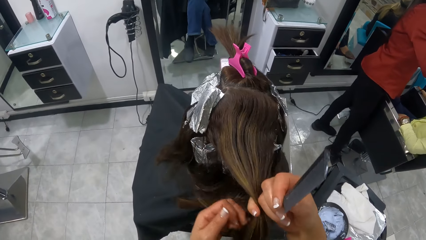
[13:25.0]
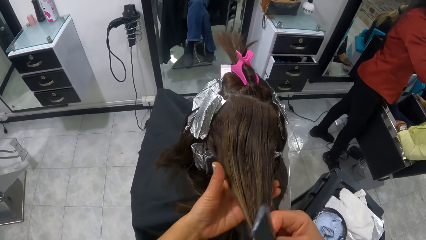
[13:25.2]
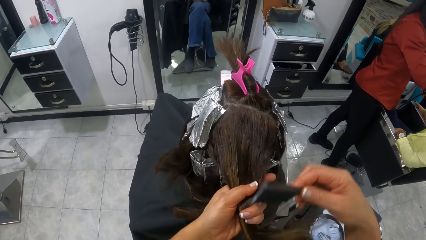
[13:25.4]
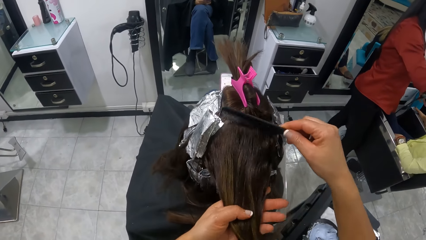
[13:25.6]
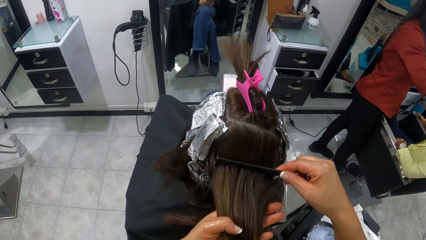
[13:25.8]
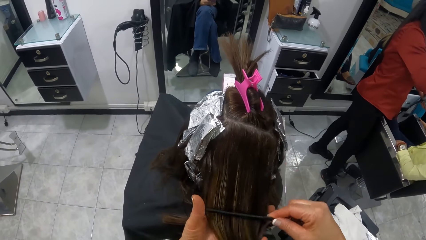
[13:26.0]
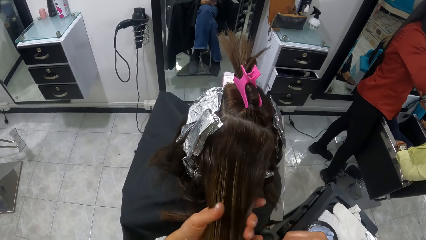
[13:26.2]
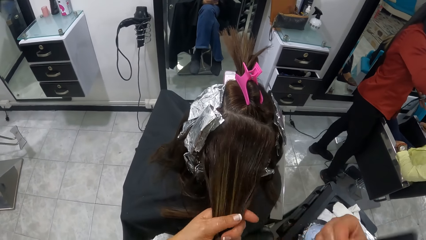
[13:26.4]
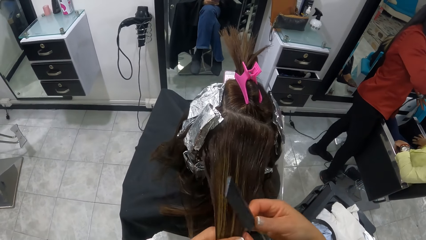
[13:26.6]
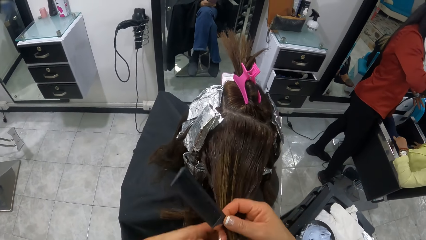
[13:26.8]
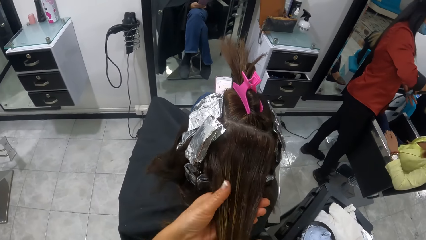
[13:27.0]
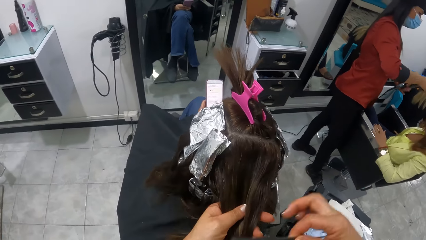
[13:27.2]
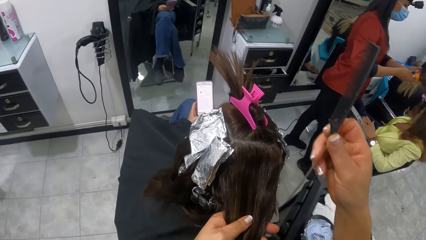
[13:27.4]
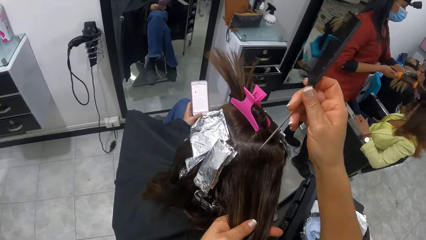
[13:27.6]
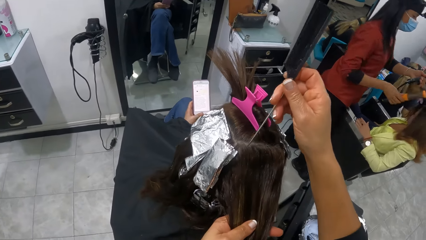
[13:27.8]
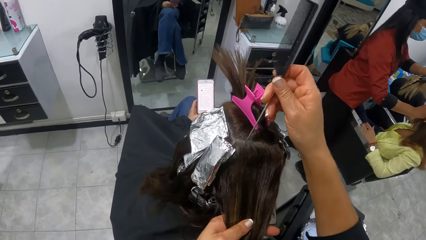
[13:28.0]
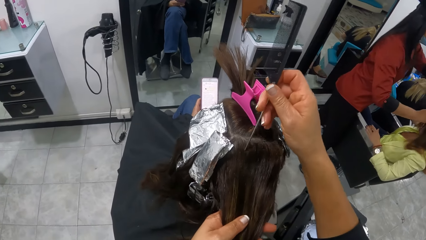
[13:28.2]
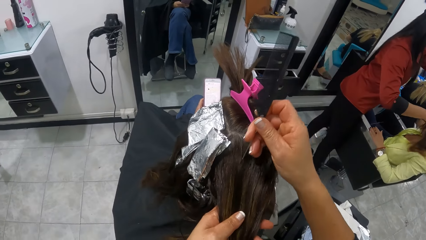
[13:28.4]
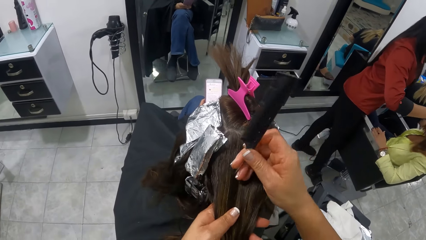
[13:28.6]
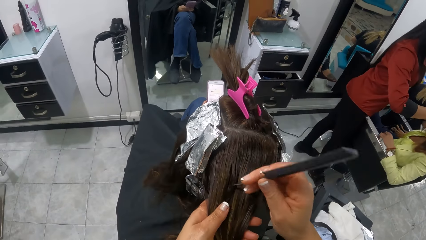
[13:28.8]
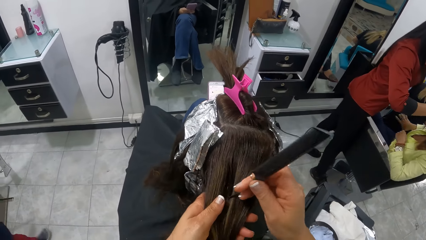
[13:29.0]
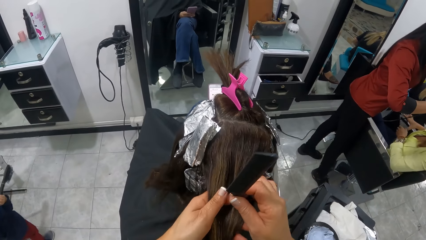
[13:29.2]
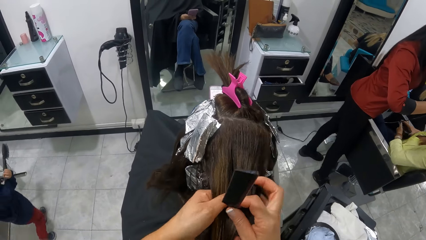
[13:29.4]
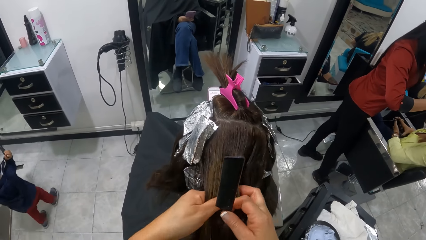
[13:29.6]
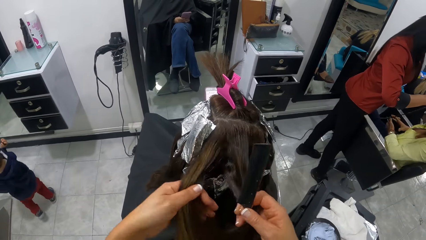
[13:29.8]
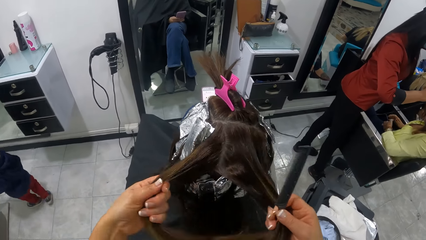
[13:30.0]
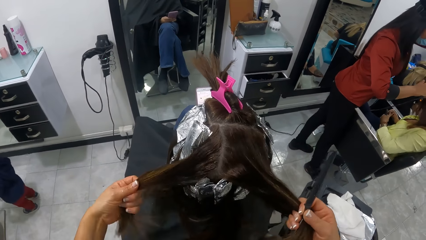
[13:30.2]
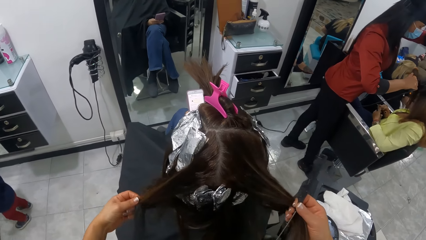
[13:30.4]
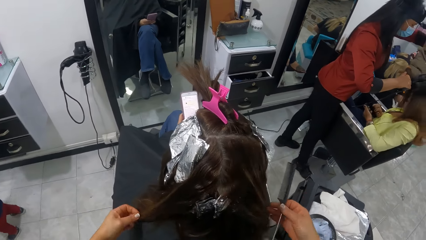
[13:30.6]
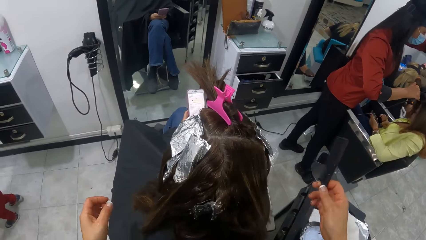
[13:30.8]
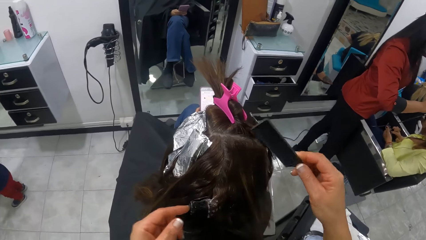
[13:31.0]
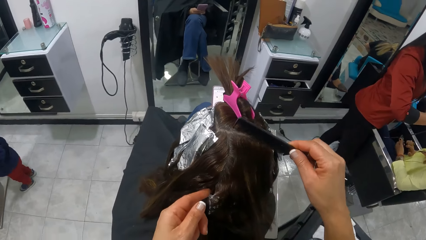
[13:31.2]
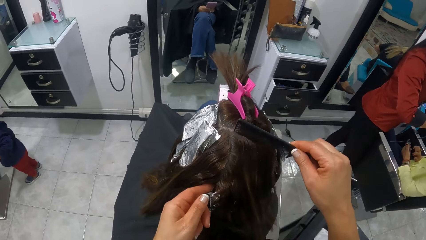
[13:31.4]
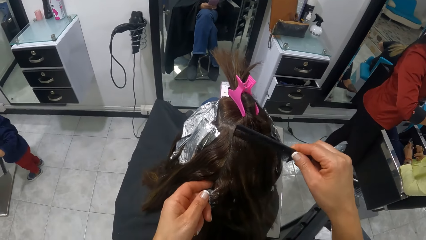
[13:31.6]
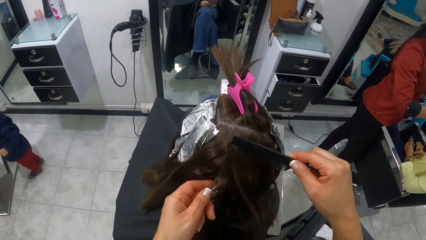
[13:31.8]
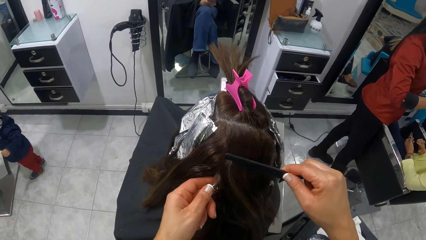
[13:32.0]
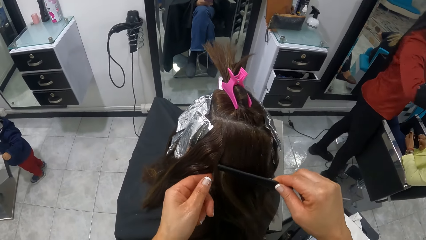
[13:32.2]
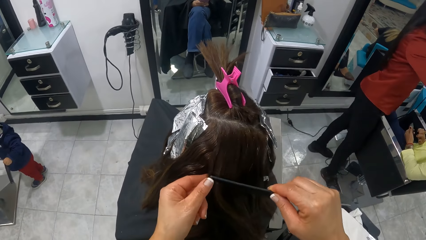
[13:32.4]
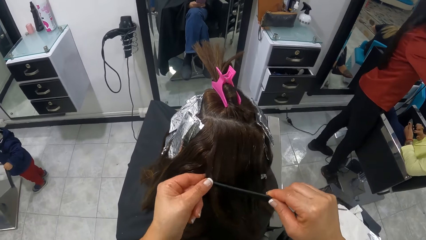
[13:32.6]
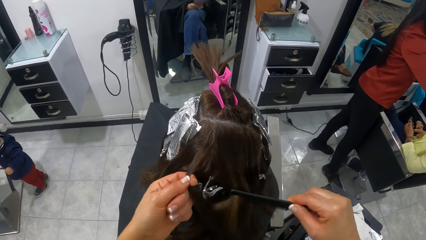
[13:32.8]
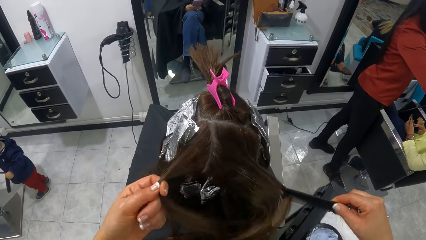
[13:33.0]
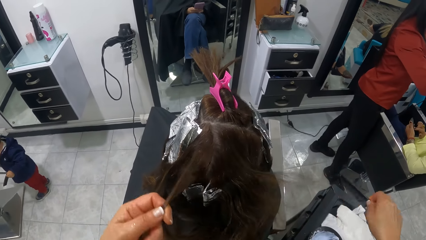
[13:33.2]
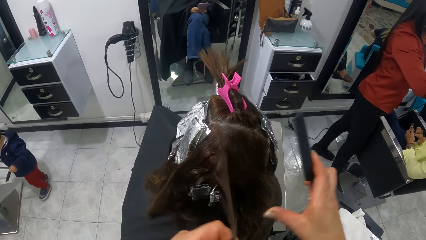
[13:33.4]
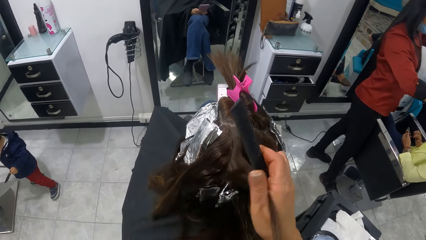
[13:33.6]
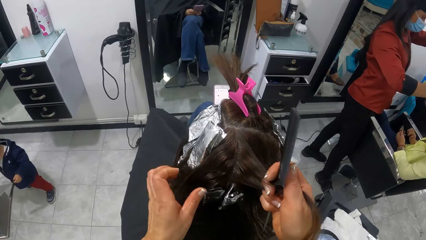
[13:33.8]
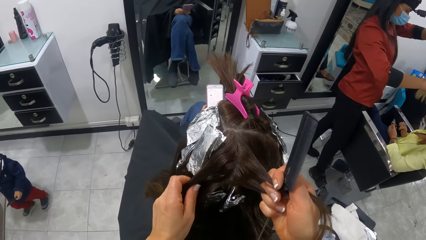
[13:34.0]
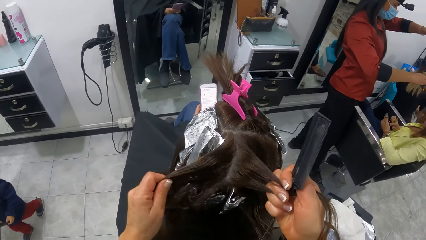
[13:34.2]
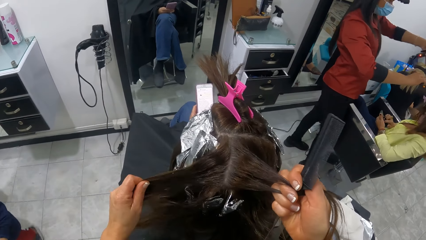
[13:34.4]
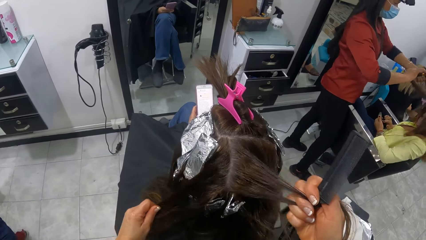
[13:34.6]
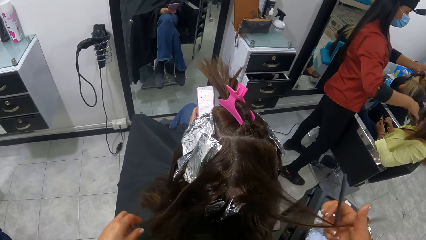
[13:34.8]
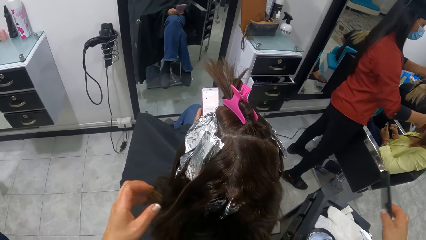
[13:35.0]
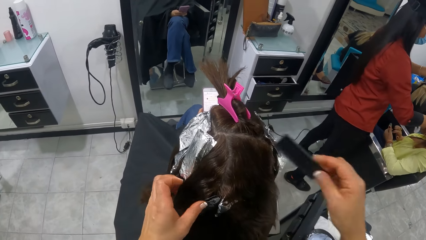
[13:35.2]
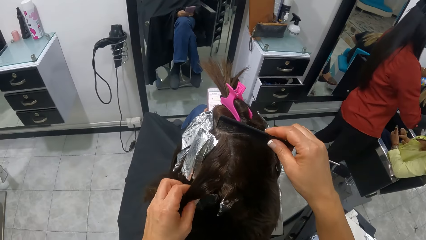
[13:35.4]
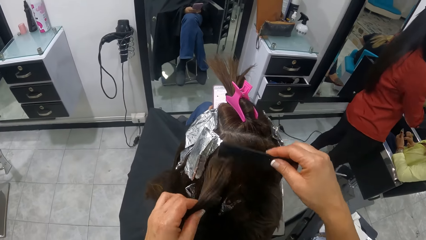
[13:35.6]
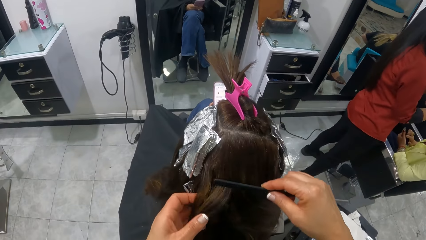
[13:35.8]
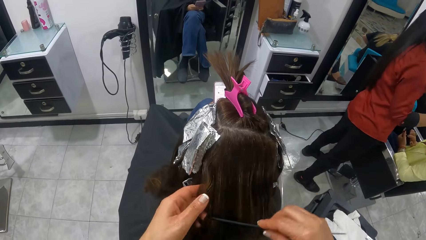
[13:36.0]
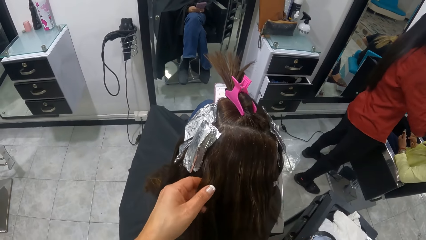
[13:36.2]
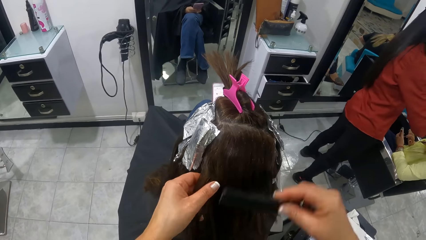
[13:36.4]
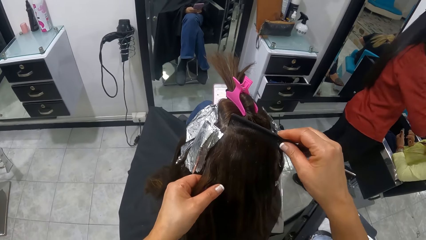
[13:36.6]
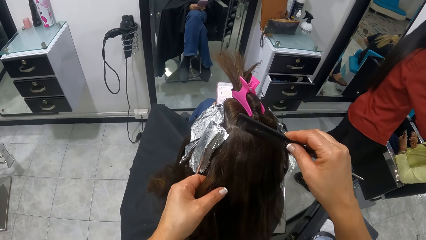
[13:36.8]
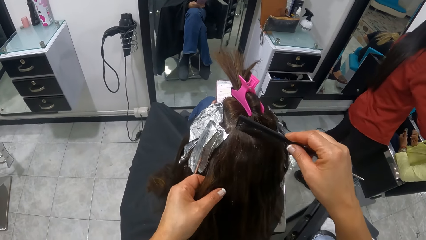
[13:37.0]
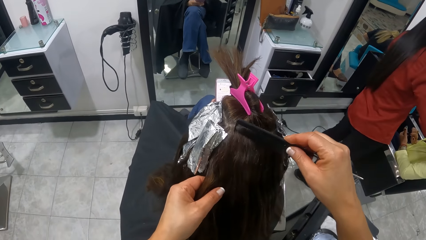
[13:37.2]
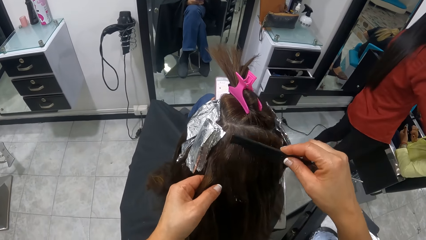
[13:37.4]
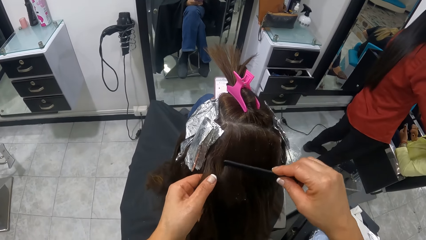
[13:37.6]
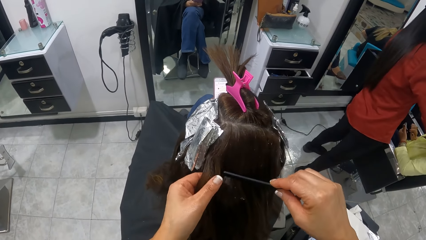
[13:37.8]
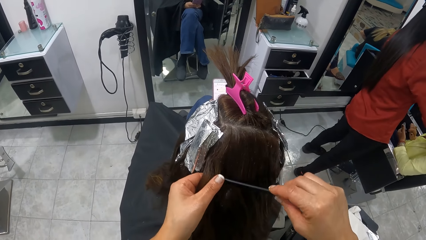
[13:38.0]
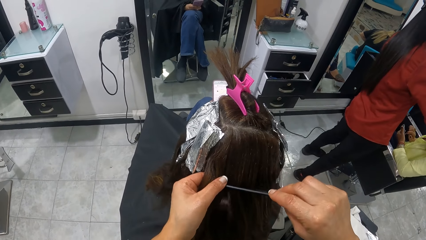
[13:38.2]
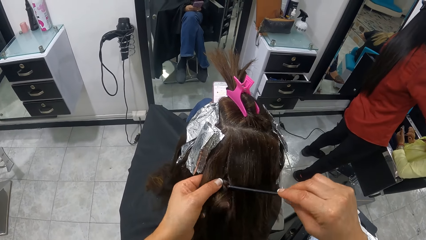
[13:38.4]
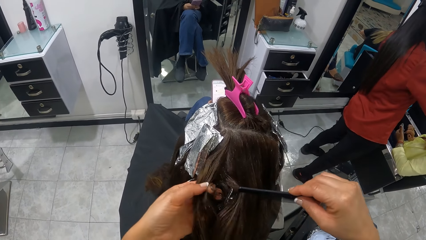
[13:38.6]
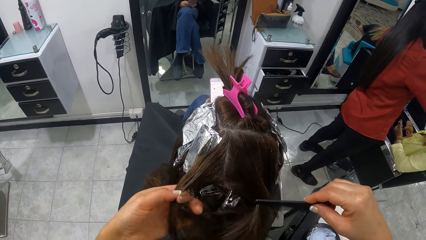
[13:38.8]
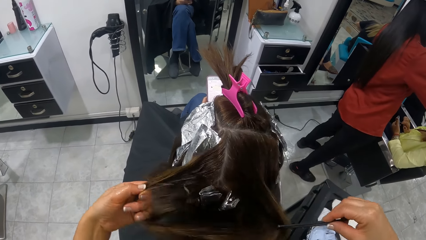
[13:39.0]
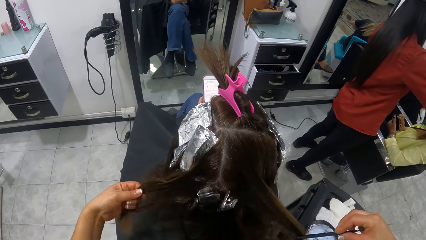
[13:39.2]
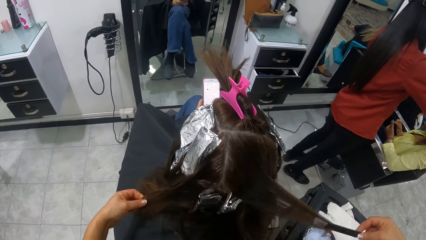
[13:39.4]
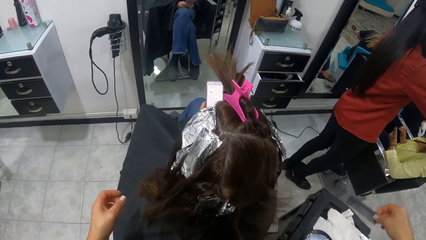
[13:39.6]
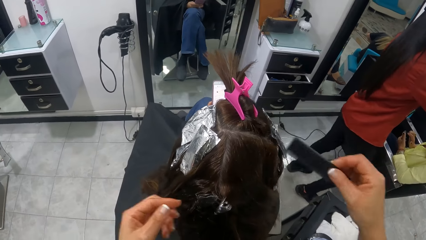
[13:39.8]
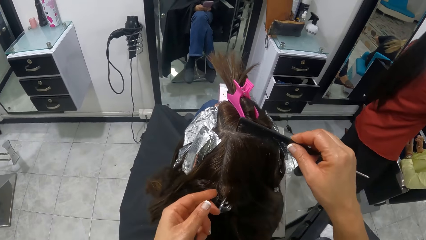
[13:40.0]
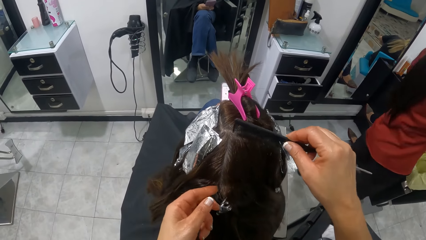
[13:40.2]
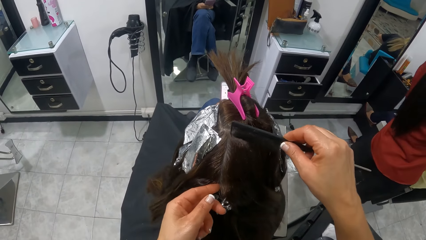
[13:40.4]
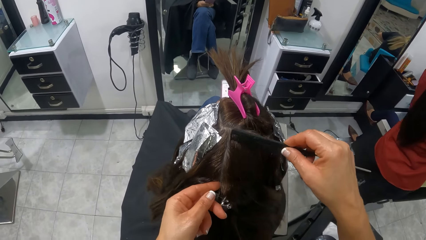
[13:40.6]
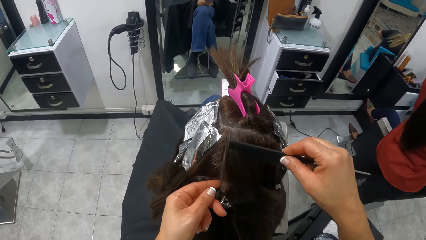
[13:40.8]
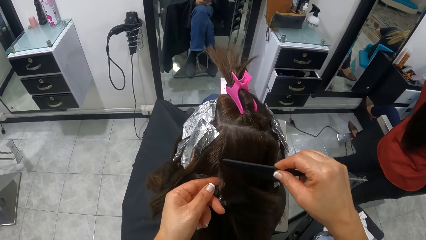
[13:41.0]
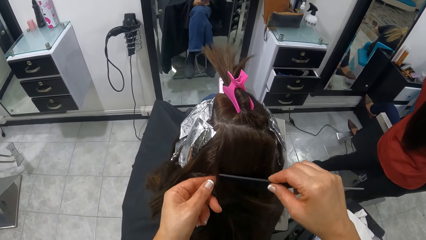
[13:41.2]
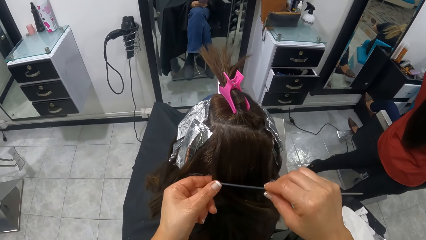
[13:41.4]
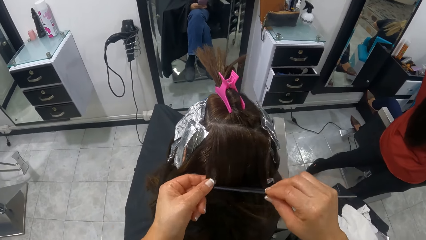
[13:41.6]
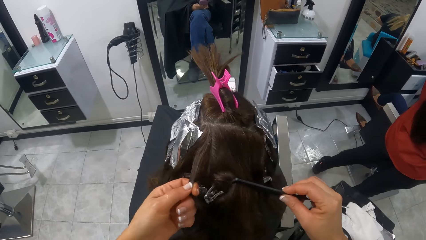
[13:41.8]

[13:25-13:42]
The camera wearer straightens hair with the comb. She picks the woman's hair with both hands. She combs the woman's hair with the comb in her right hand. Another woman pulls the hair of a third woman with her left hand. The camera wearer divides the woman's hair with the comb in her right hand. She combs the woman's hair with the comb in her right hand. She straightens hair with the comb. She adjusts the hair. The other woman pulls the hair of the third woman with her left hand. The camera wearer divides the woman's hair with her left hand and the comb in her right hand.
